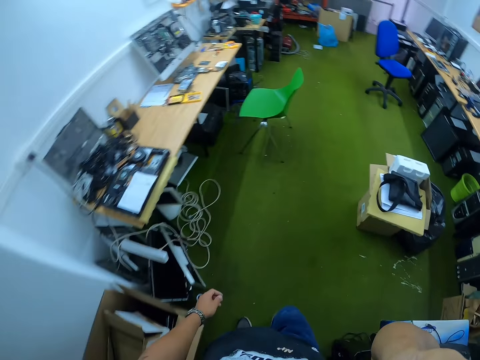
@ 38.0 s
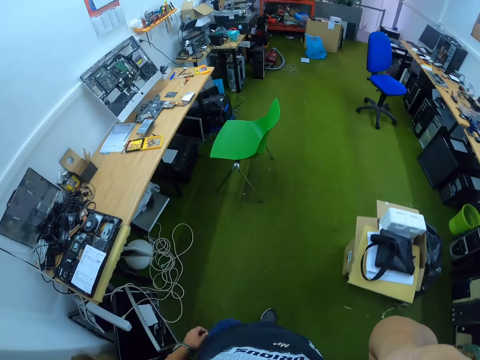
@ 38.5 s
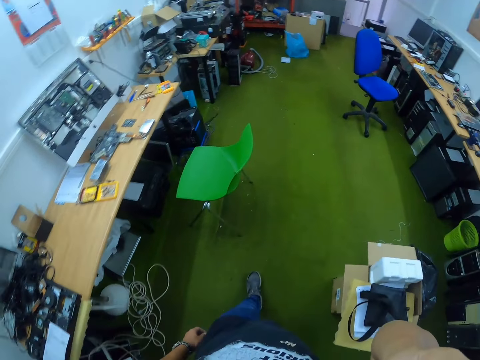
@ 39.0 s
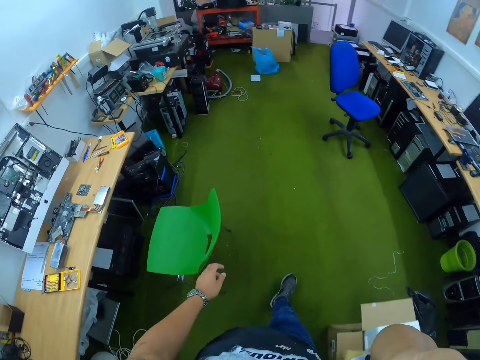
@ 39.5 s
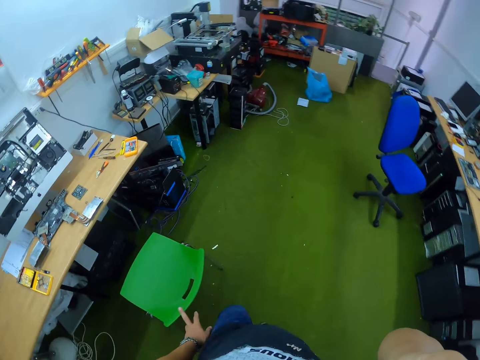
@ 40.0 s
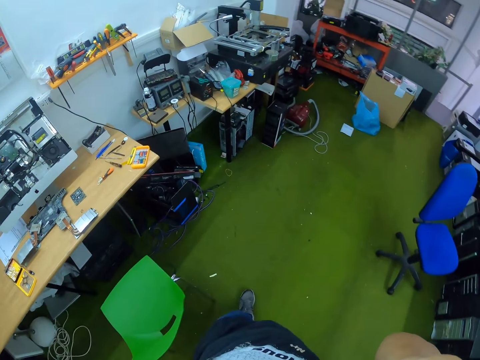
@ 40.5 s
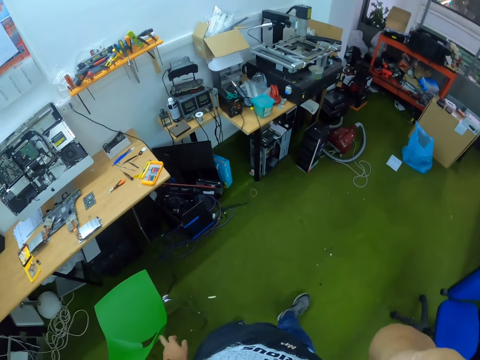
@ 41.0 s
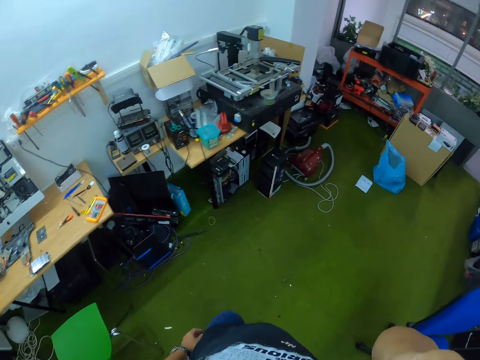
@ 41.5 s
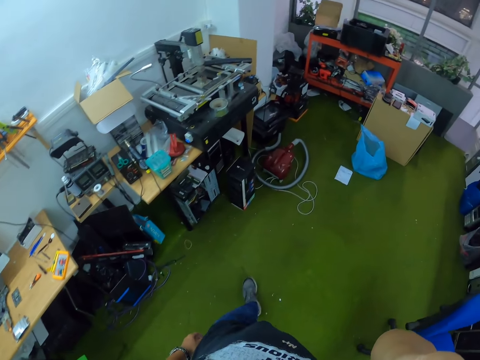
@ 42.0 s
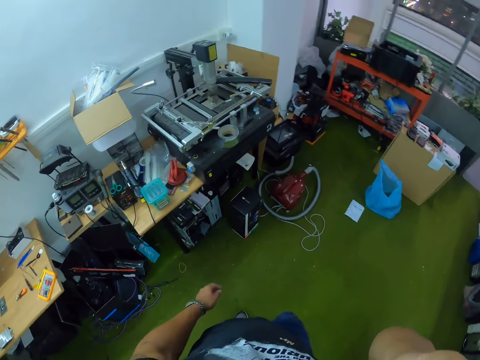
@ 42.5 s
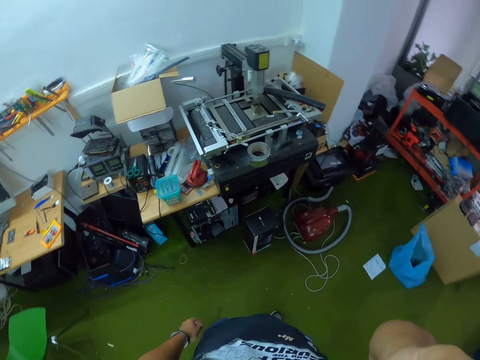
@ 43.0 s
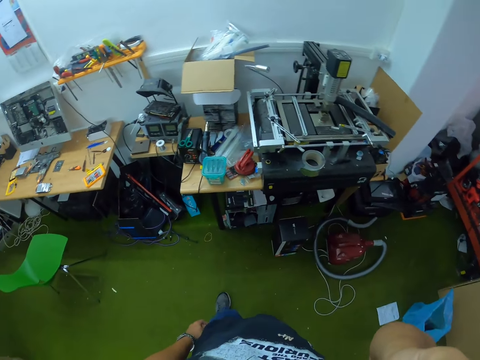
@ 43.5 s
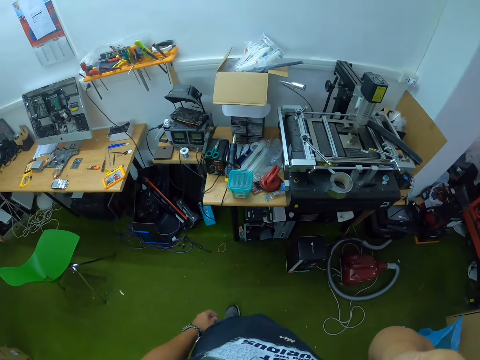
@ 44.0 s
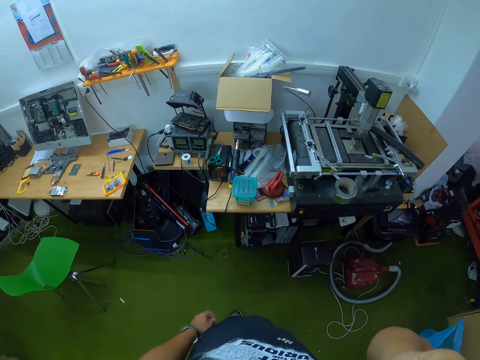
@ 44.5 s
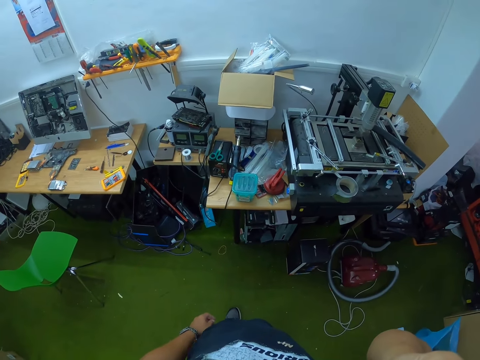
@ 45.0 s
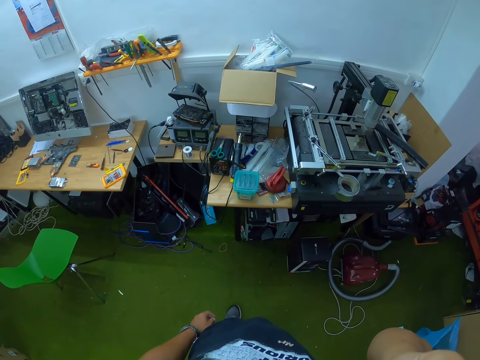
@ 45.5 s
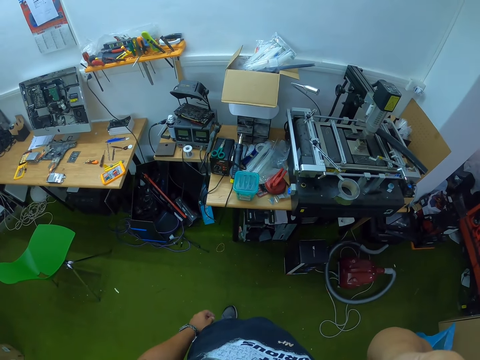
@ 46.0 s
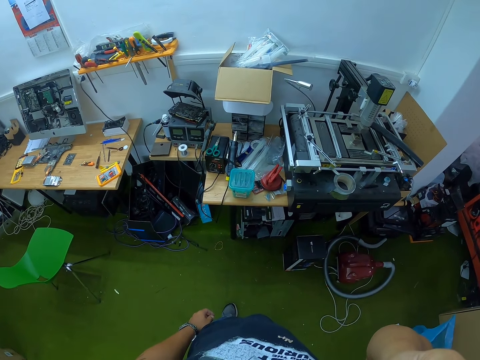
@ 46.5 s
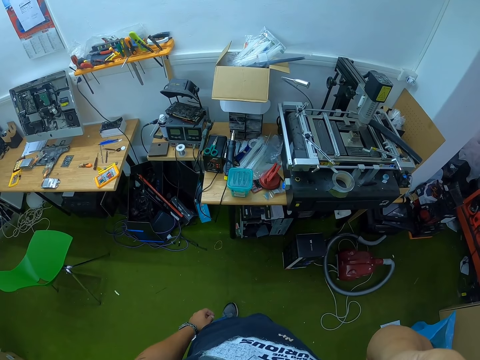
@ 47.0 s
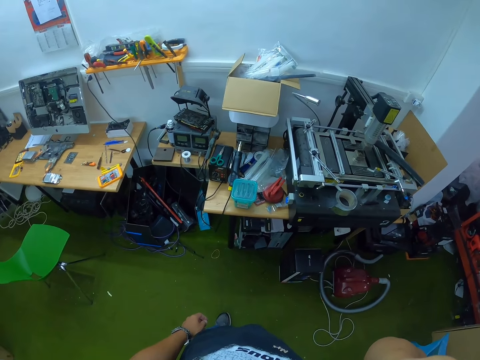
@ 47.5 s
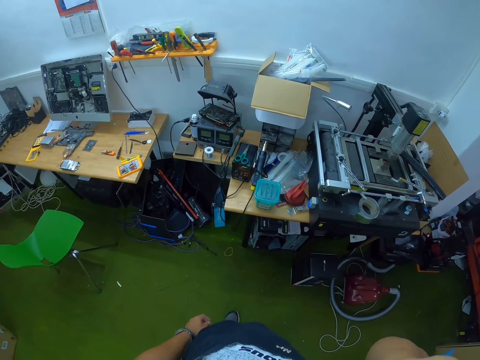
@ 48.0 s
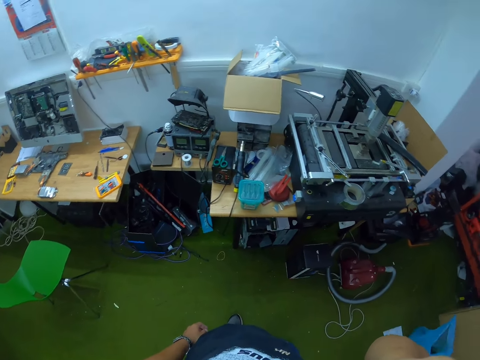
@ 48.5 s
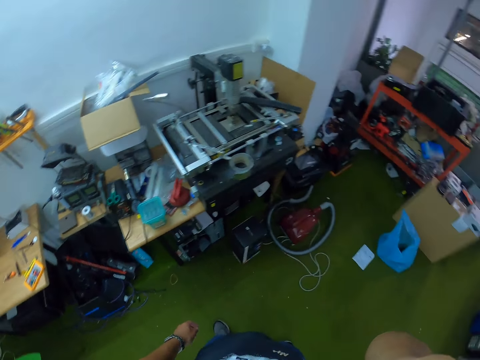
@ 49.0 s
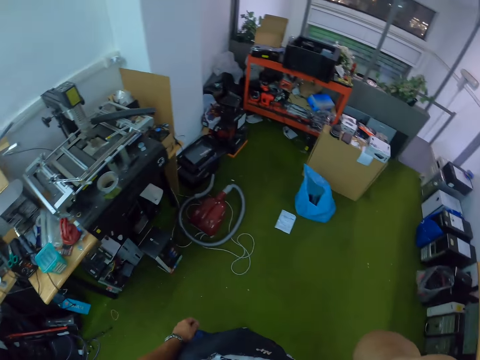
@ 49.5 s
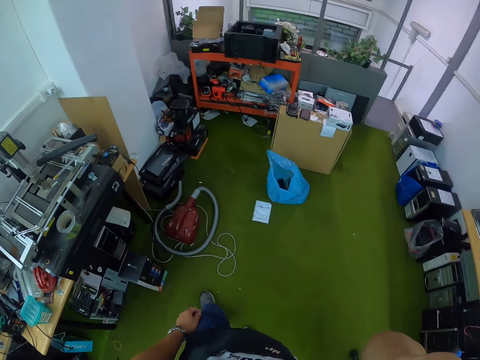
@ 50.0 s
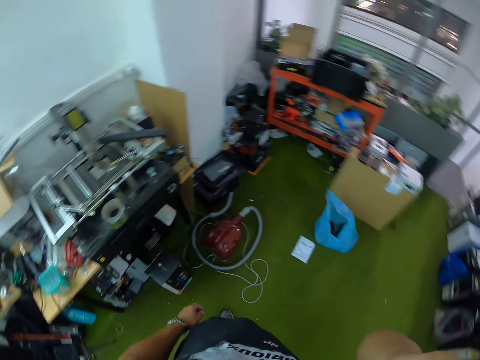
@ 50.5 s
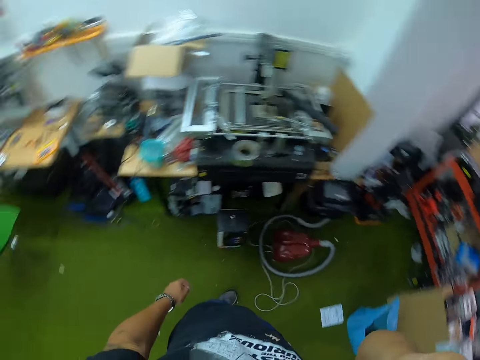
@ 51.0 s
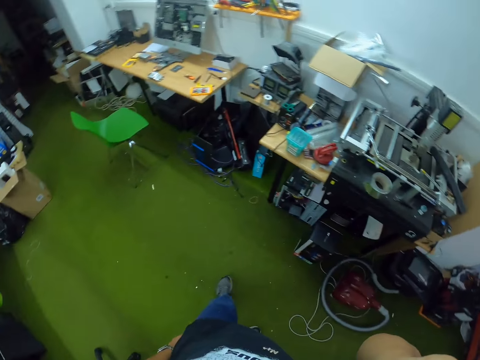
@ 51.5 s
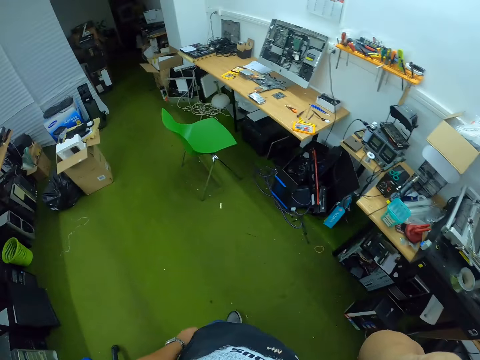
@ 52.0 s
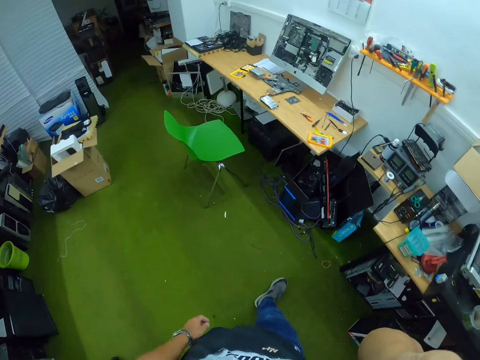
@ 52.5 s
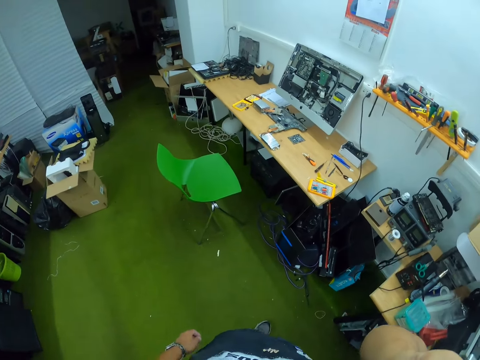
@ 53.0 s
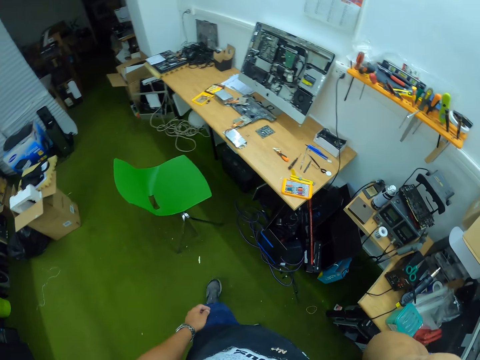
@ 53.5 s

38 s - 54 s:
The camera wearer touches the chair with the left finger. They move around the room. They do something. They look around and move around the room.

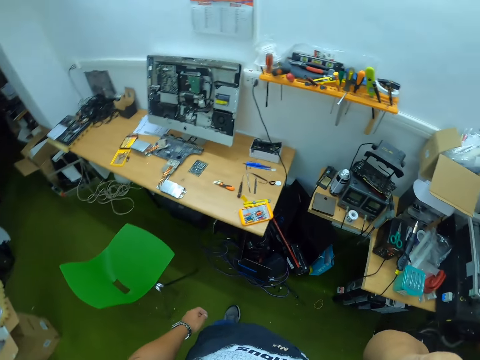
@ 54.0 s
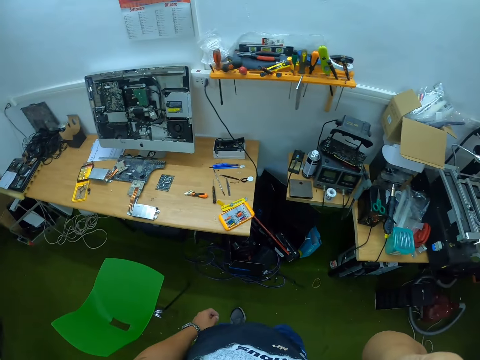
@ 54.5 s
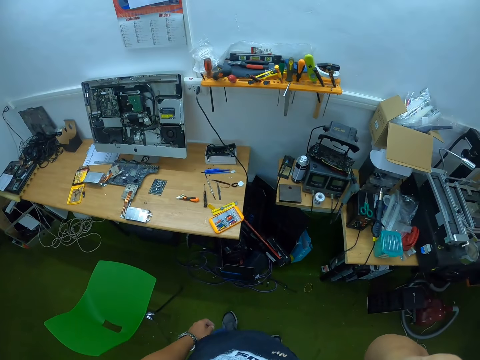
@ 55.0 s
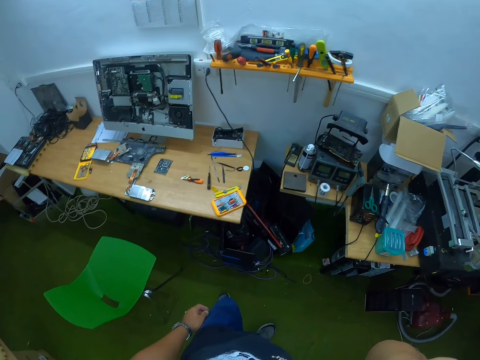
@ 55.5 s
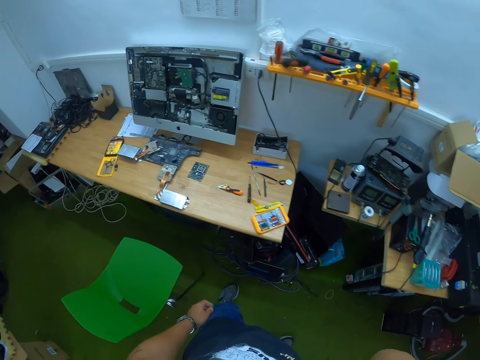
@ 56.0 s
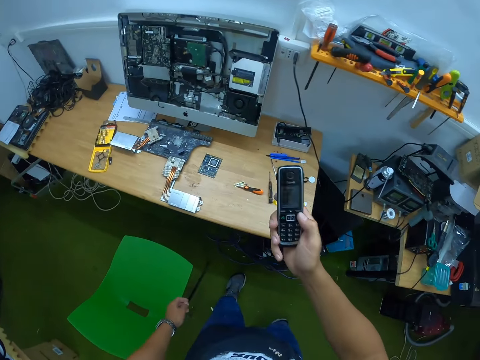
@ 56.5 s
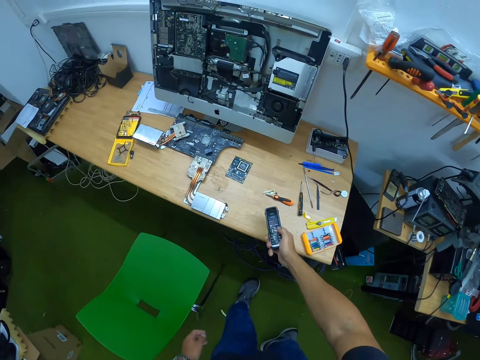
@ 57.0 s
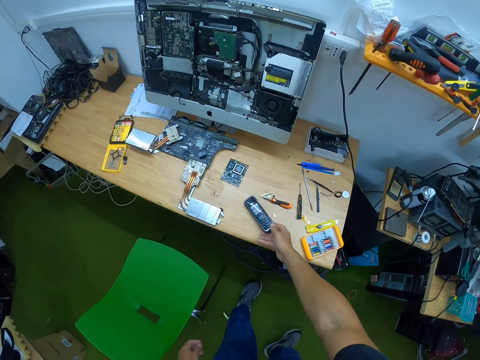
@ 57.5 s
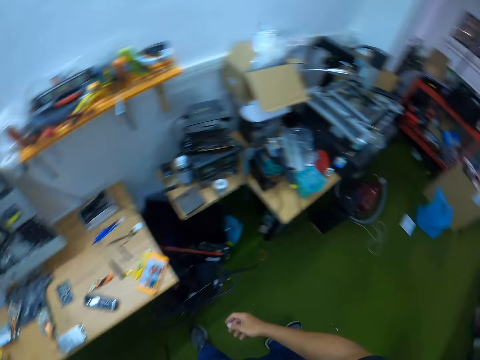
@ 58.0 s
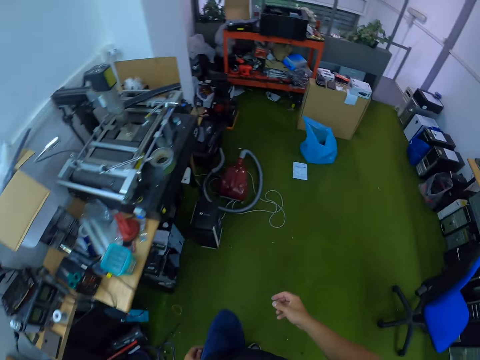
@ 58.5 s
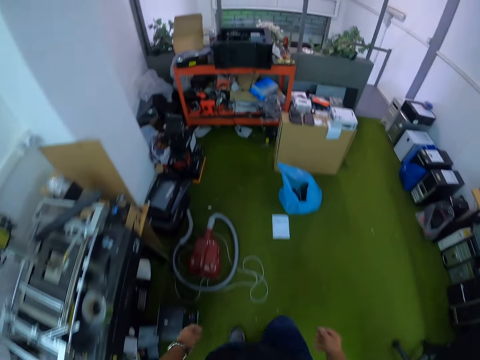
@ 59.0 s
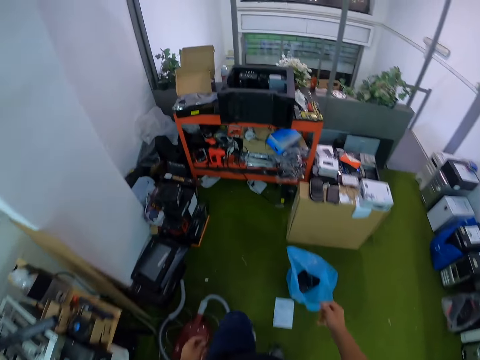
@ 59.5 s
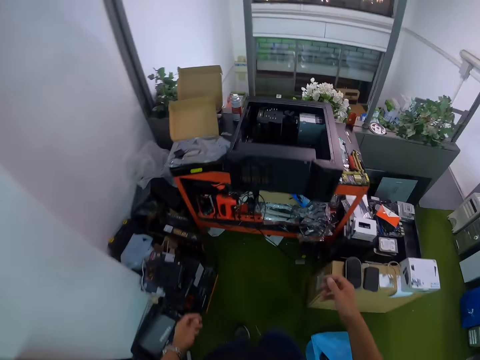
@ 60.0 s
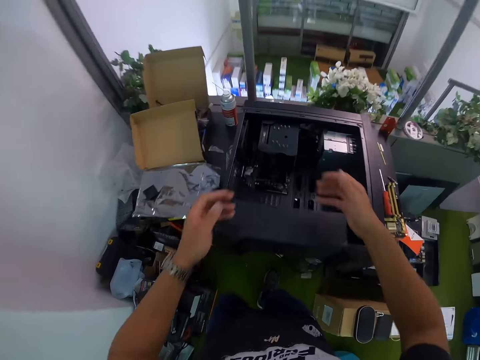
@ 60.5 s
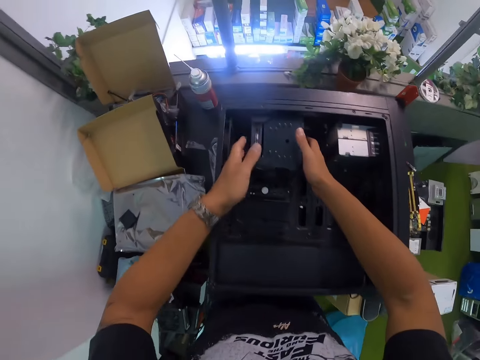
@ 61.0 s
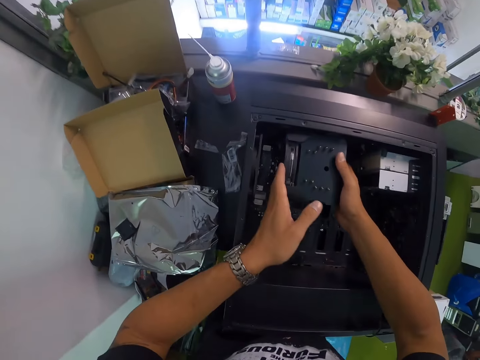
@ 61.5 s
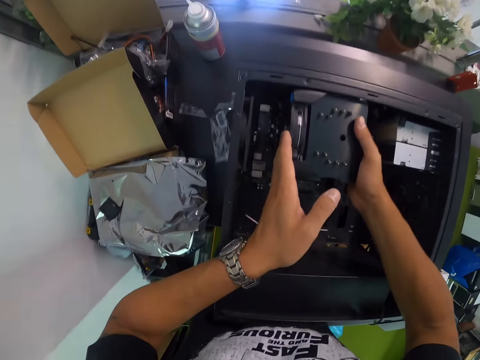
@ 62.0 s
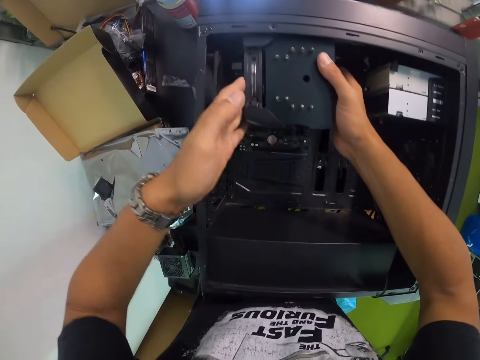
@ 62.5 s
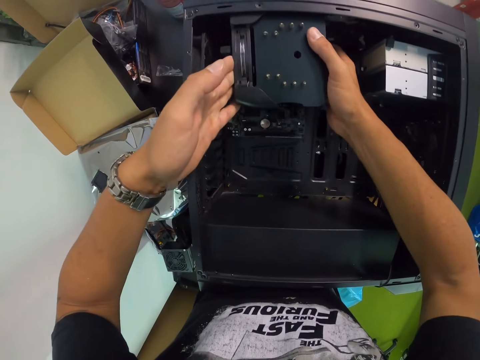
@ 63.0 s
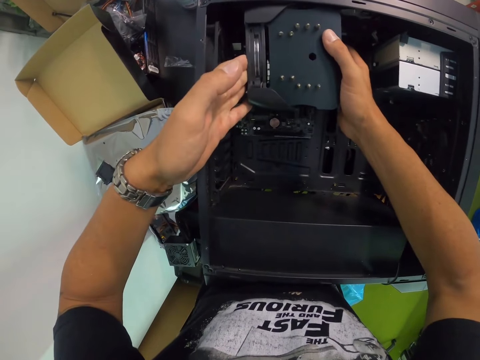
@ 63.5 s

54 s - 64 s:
The camera wearer drops the phone on the table with his right hand. He moves around the room. He holds something with both hands and fixes something with both hands.
